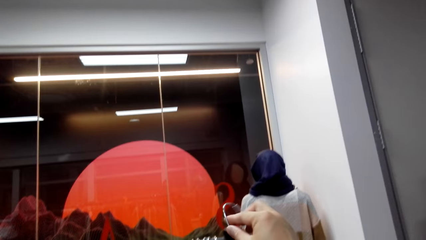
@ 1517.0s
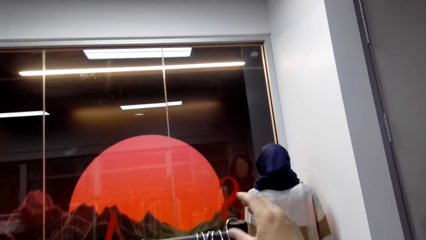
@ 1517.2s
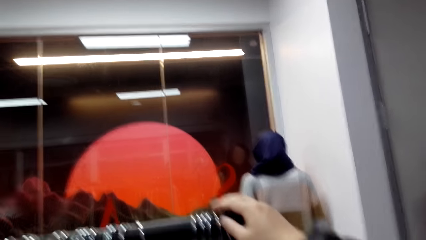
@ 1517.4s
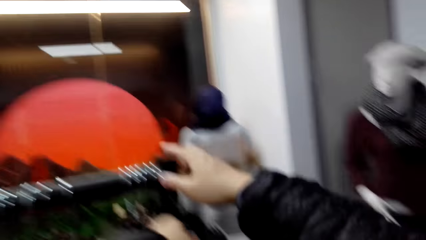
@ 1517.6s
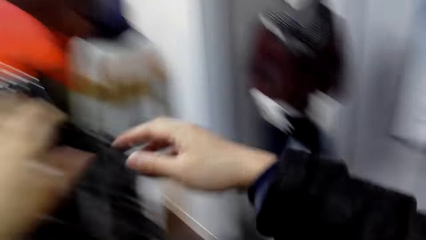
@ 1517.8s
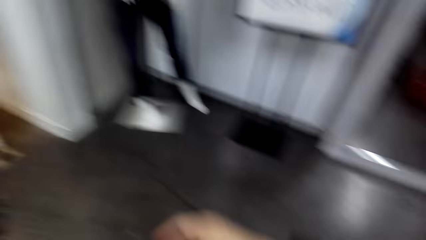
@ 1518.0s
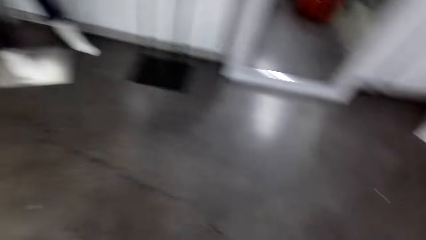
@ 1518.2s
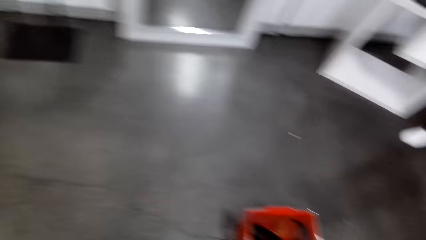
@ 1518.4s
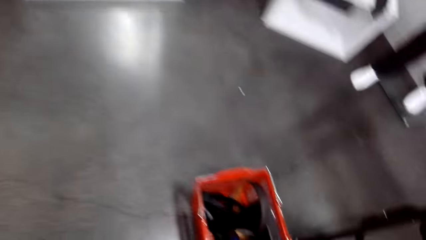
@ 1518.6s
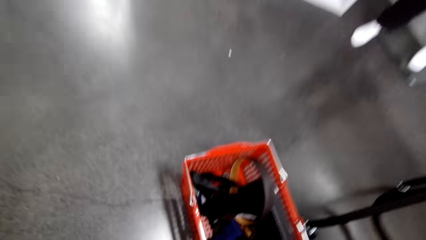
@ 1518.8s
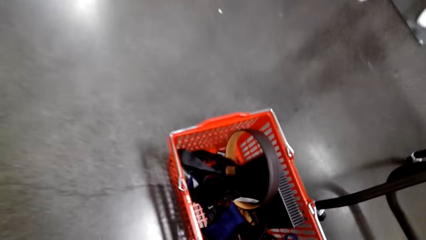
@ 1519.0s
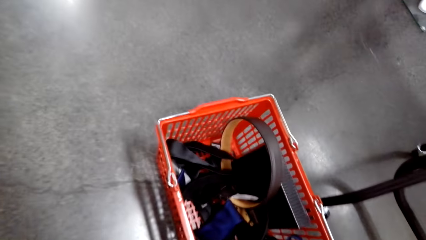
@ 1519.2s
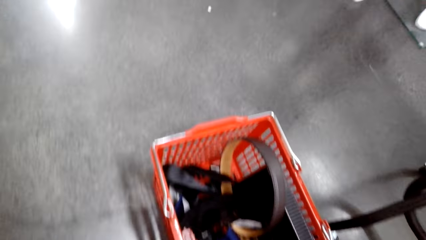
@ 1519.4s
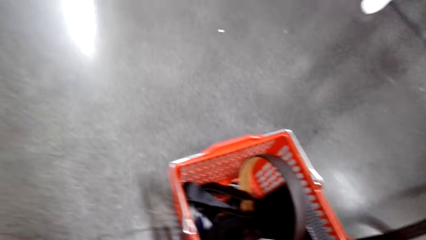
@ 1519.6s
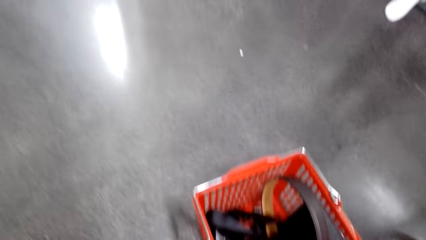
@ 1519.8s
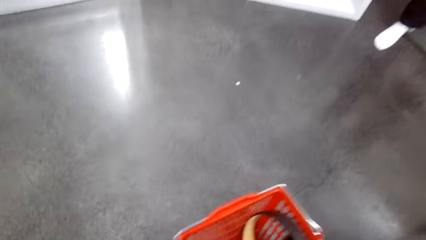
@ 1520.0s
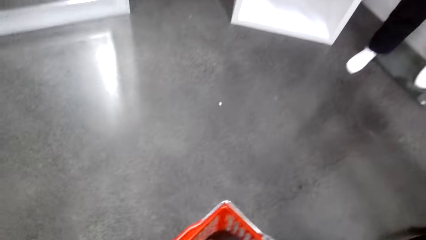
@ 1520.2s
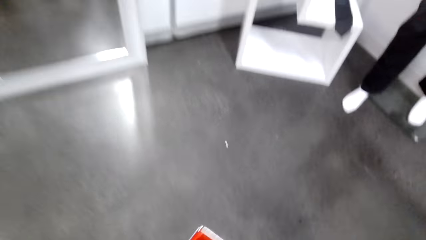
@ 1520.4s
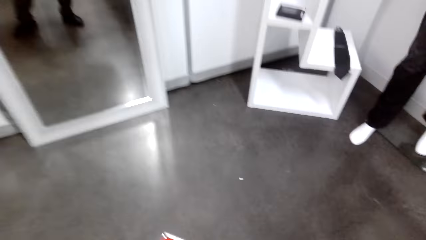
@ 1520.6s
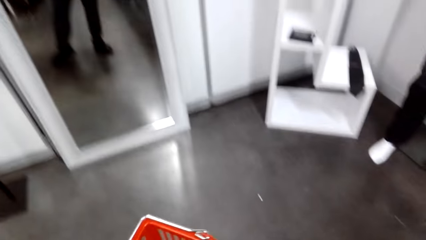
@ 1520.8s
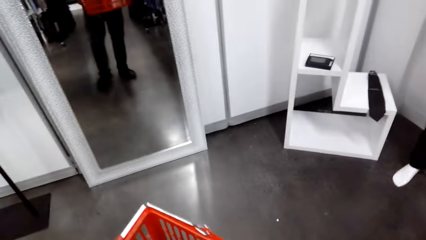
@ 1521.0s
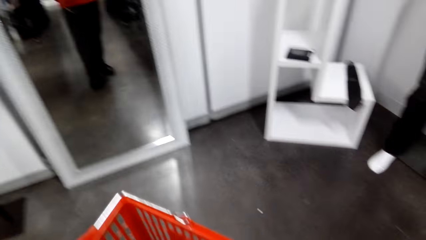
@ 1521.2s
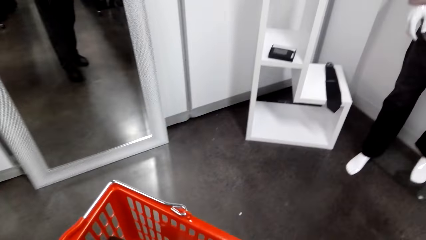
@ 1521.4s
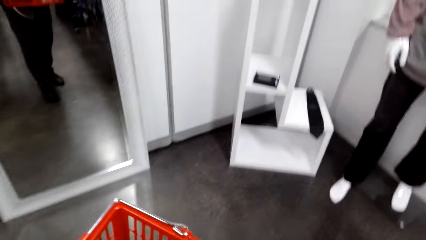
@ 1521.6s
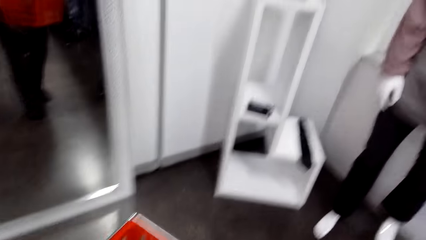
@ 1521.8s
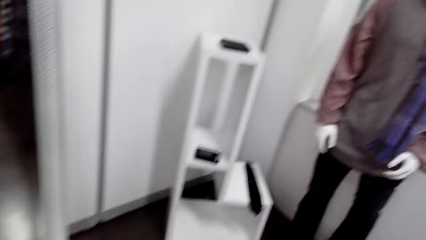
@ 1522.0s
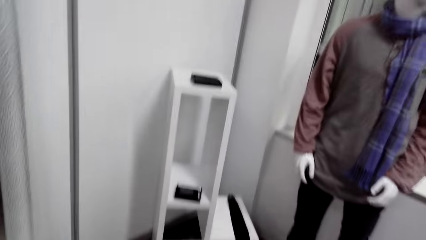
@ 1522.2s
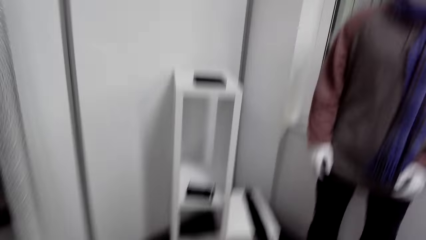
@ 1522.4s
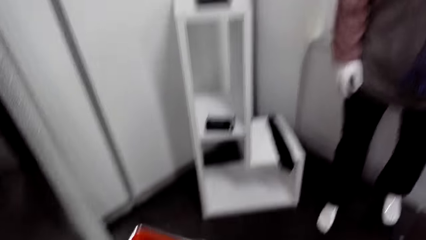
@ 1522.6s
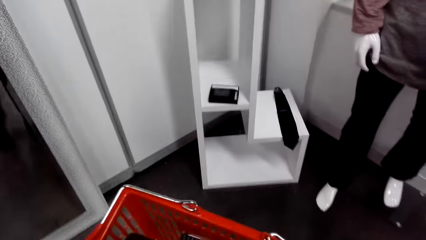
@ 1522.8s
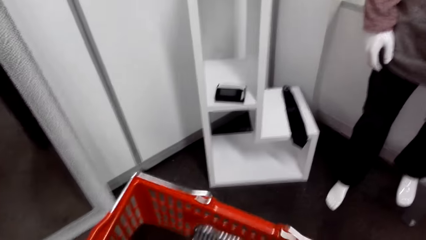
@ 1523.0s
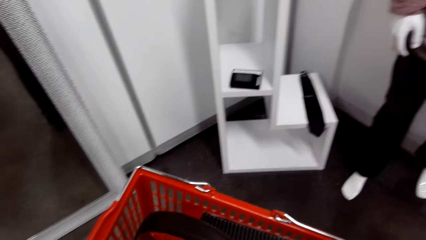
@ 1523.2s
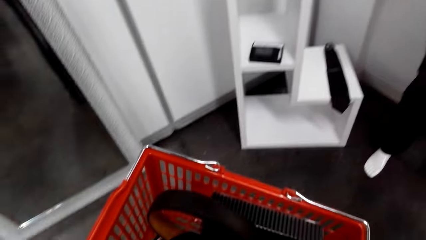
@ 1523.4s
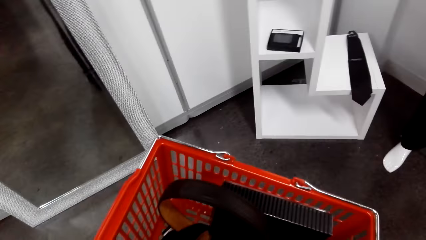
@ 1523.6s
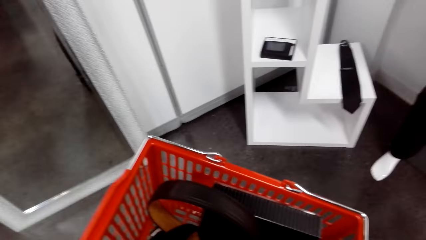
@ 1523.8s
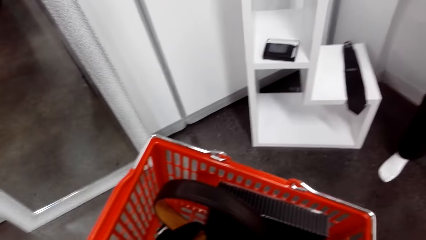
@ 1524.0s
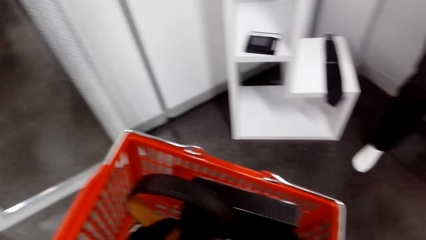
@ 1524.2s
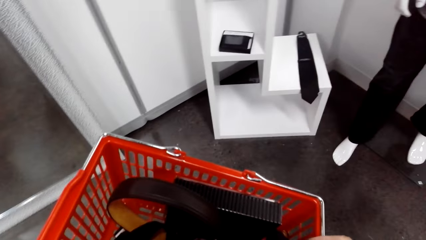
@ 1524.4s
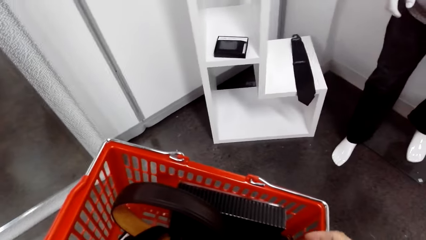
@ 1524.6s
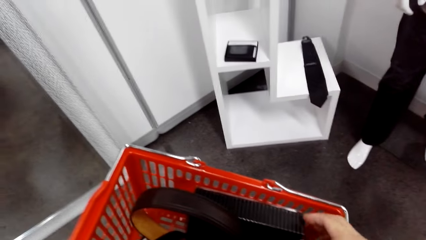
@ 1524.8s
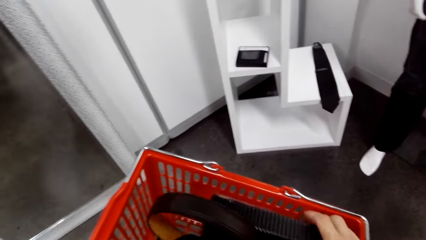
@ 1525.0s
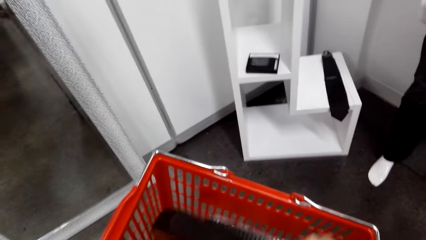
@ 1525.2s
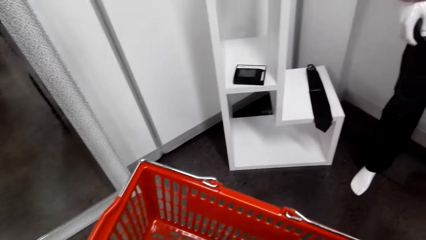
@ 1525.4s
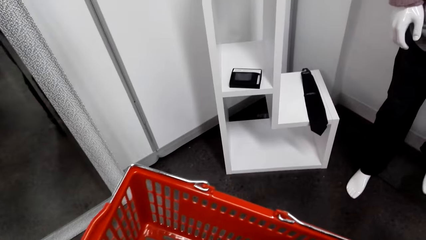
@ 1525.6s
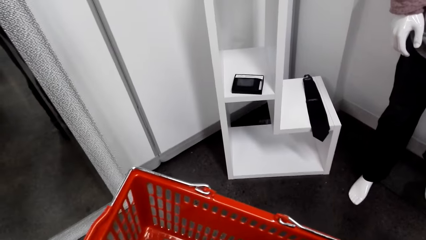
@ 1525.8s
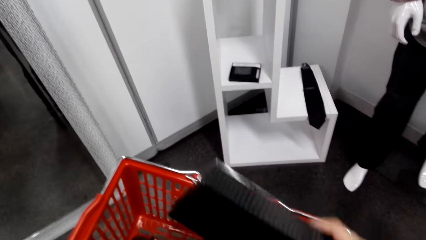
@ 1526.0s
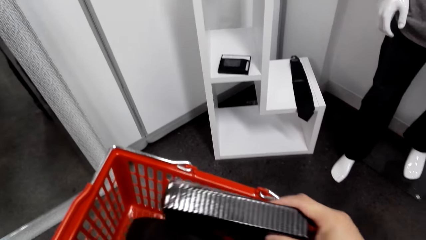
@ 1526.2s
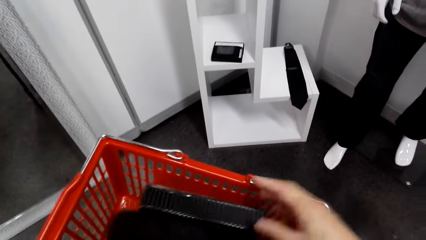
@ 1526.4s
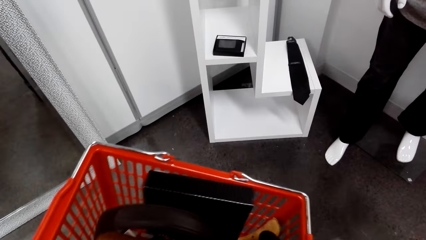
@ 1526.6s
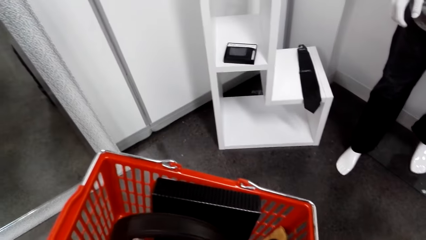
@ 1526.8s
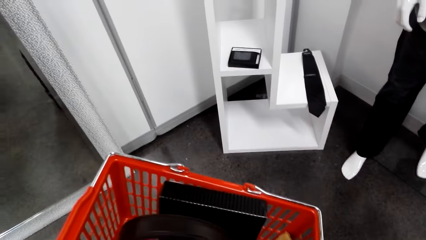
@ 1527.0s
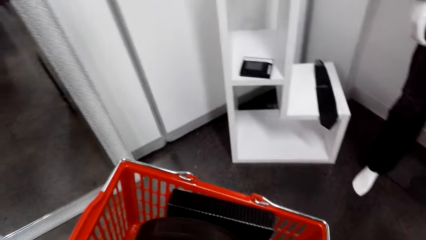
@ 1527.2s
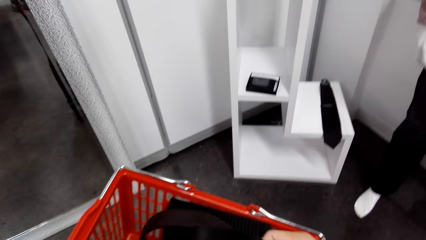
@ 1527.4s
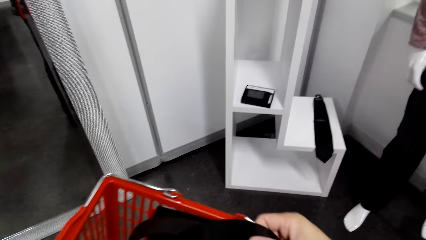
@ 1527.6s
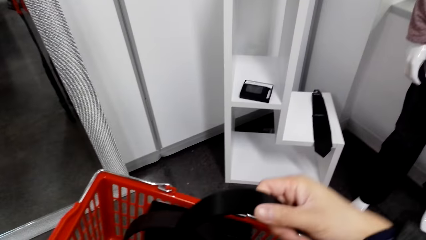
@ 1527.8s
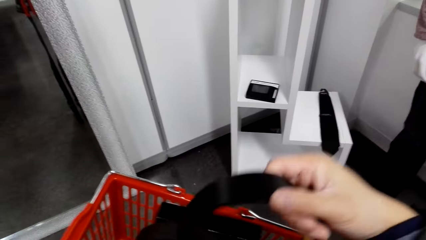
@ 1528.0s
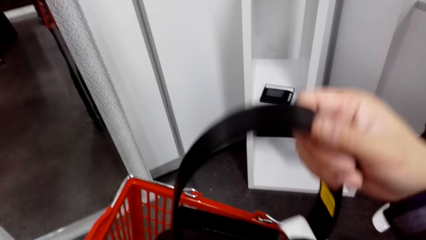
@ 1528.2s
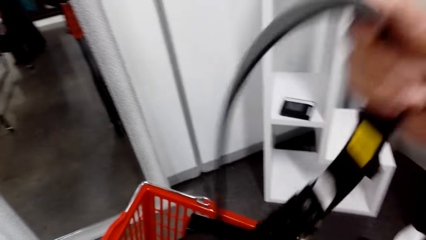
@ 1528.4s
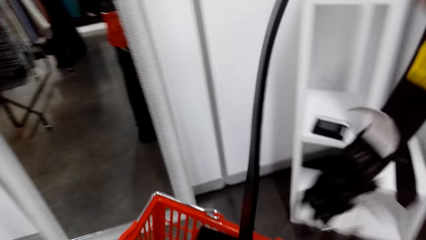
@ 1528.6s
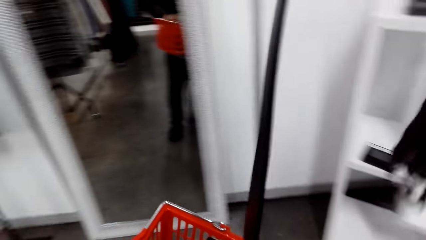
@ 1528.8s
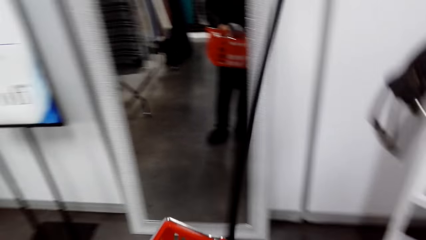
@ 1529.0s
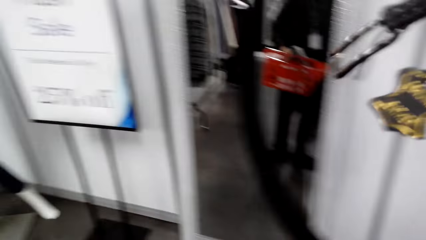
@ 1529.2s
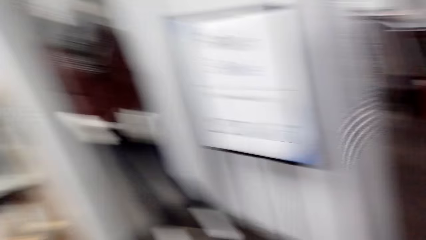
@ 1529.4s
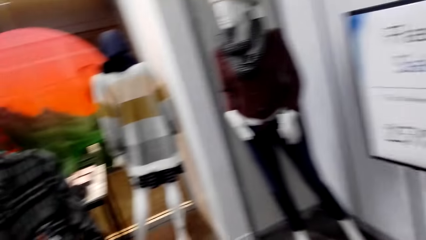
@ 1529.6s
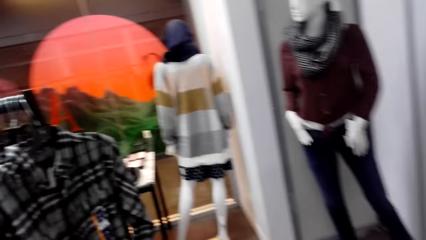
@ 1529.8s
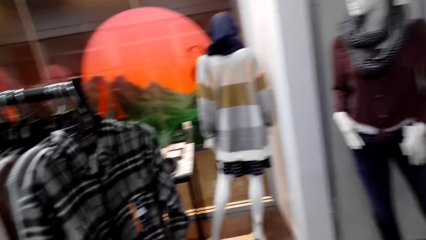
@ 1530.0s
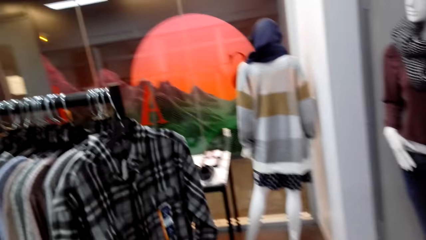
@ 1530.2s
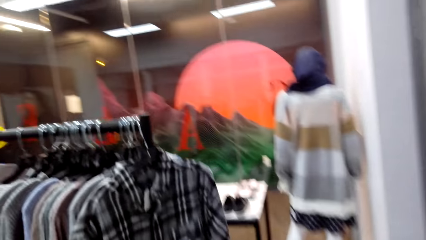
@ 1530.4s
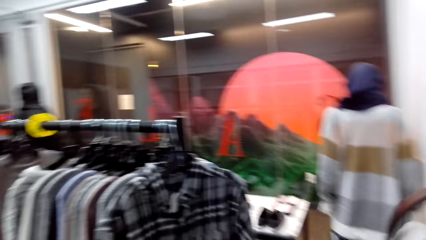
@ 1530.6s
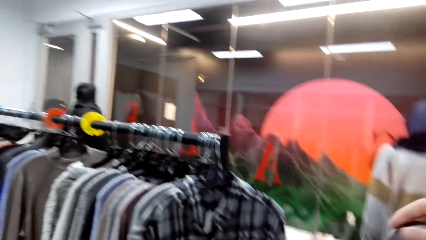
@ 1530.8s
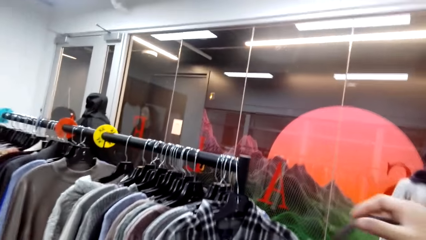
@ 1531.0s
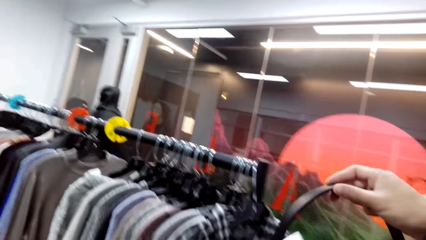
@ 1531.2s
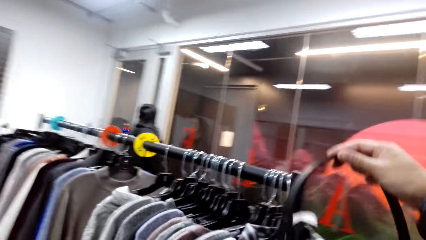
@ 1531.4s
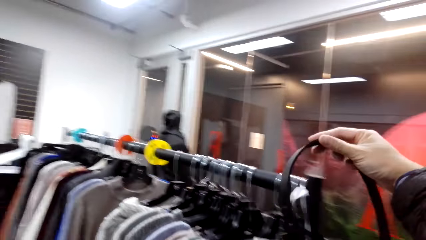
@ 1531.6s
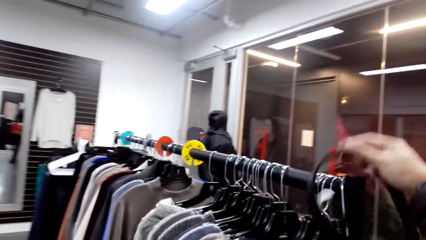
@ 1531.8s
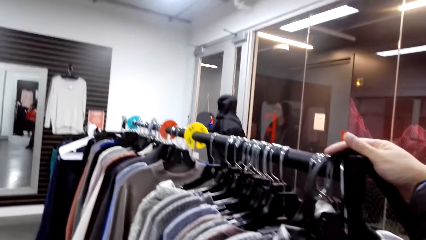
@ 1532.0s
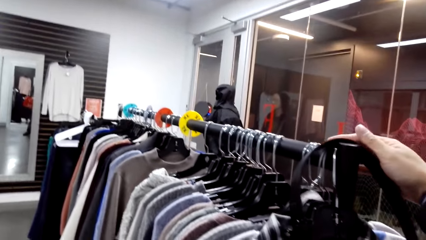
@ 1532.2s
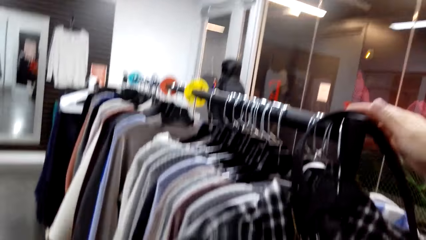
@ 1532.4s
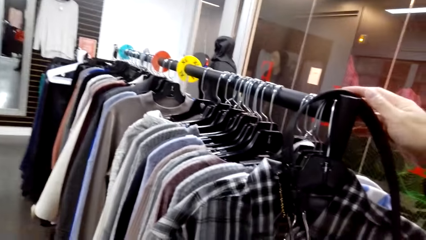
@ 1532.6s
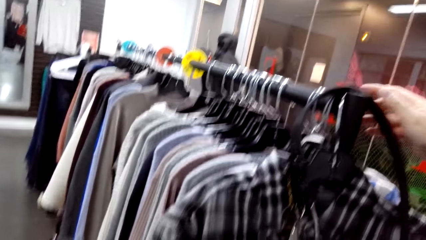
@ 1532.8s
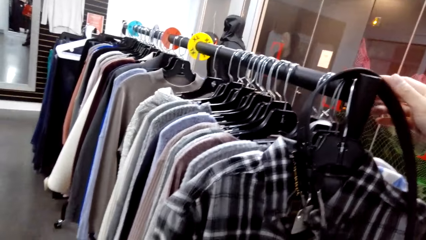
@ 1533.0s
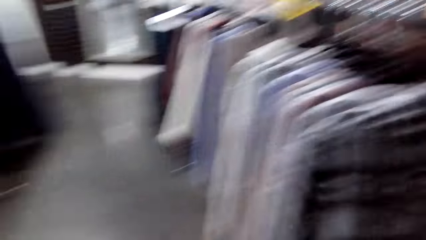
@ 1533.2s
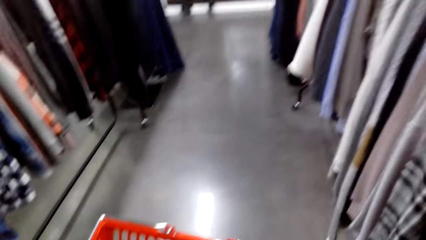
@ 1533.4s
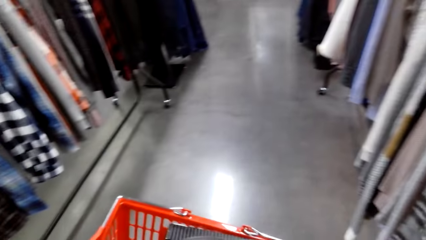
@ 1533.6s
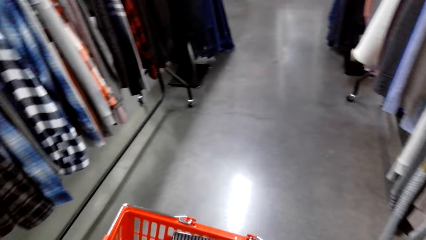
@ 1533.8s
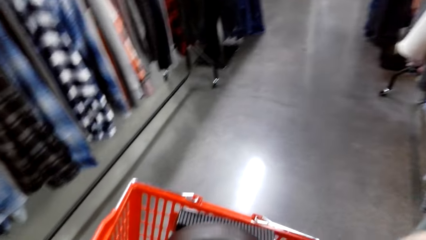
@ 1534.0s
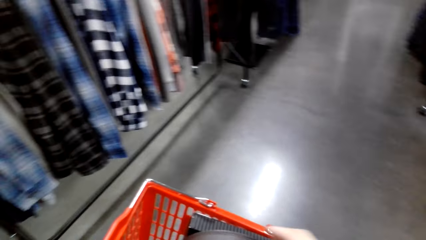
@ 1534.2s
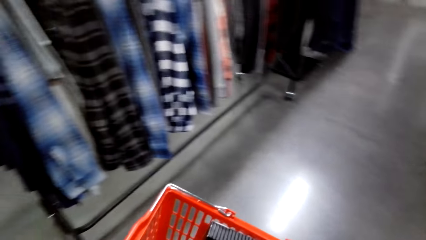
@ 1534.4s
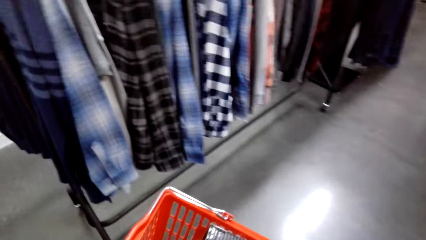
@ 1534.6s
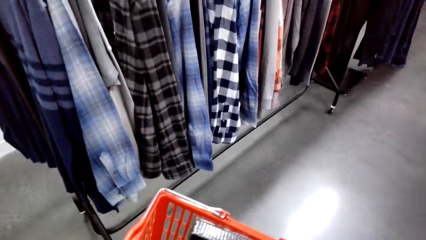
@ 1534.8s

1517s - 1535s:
The camera wearer hangs the shirt on the clothing rail. They pick up the shopping basket. They move a box. They pick up a belt. They turn around. They hang the belt on the clothing rail.
